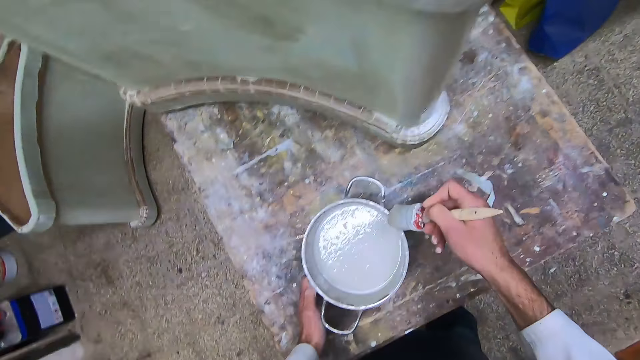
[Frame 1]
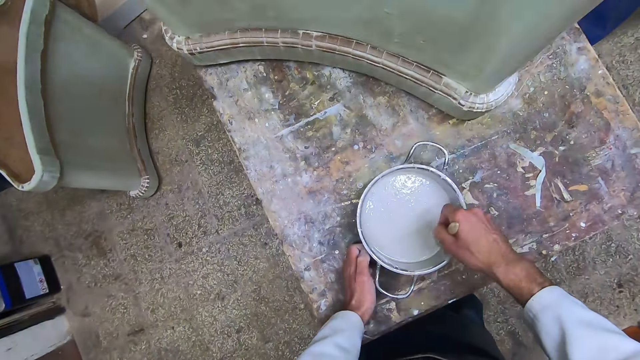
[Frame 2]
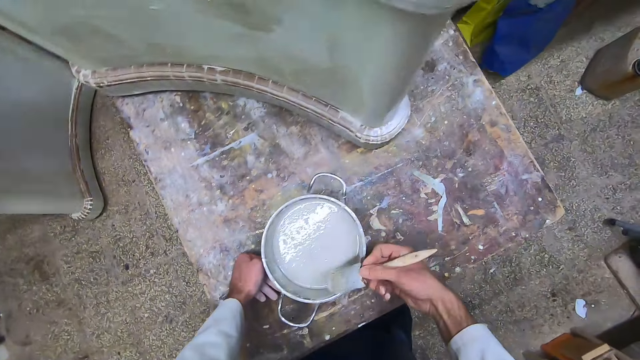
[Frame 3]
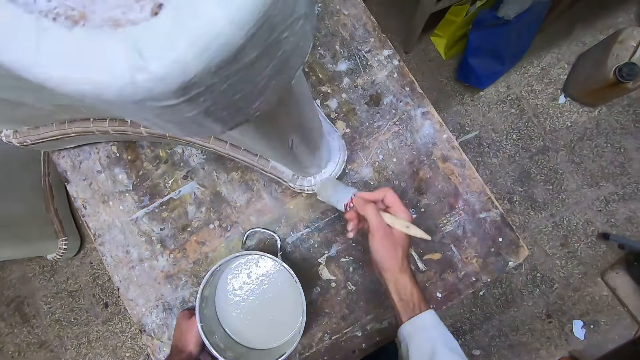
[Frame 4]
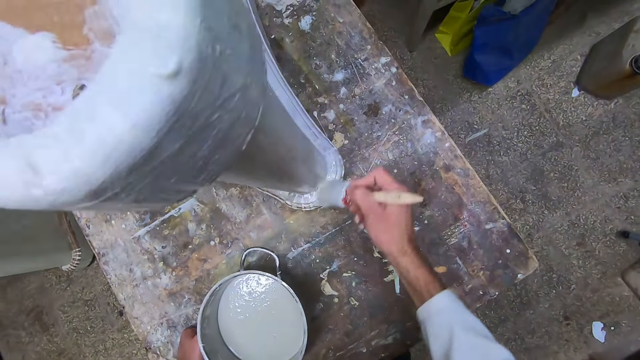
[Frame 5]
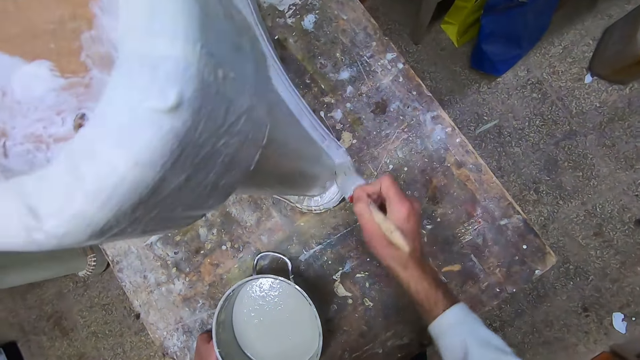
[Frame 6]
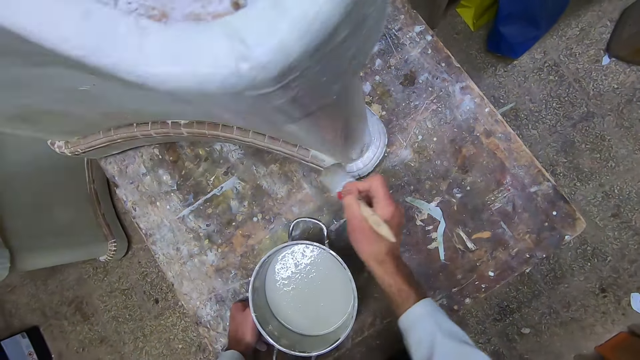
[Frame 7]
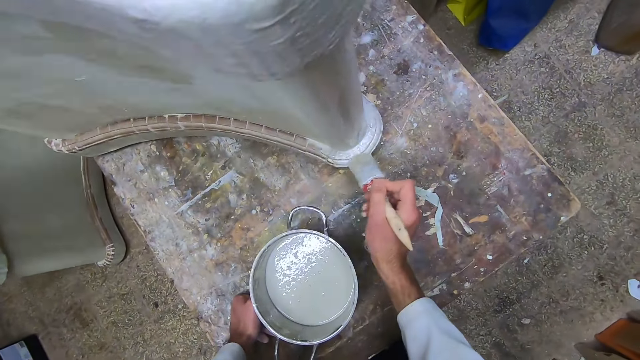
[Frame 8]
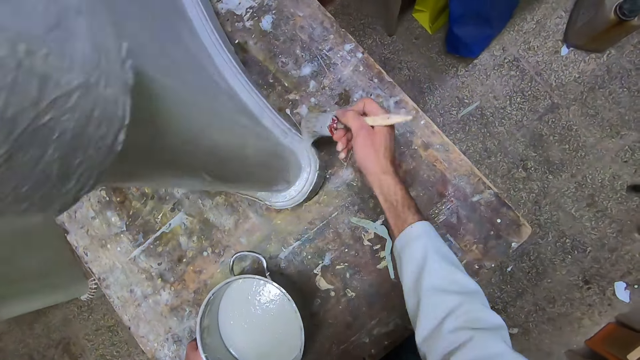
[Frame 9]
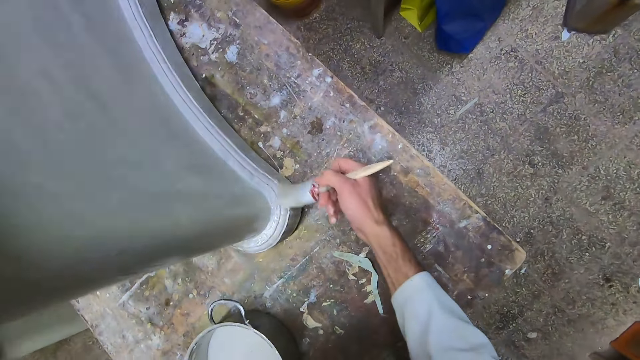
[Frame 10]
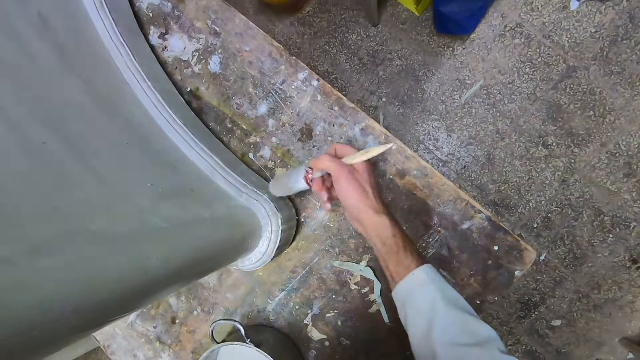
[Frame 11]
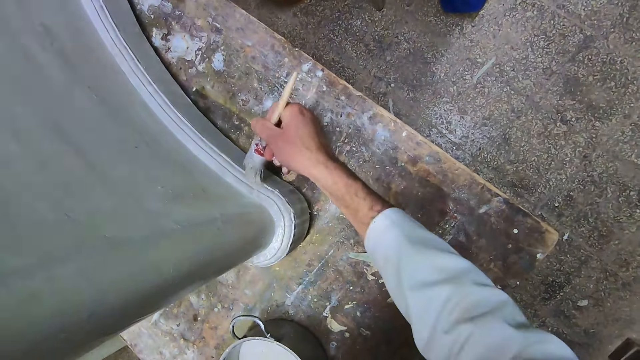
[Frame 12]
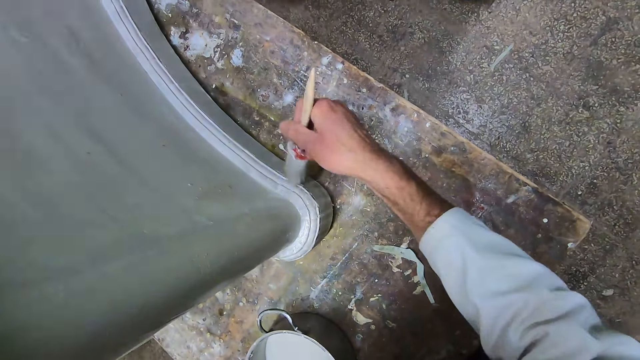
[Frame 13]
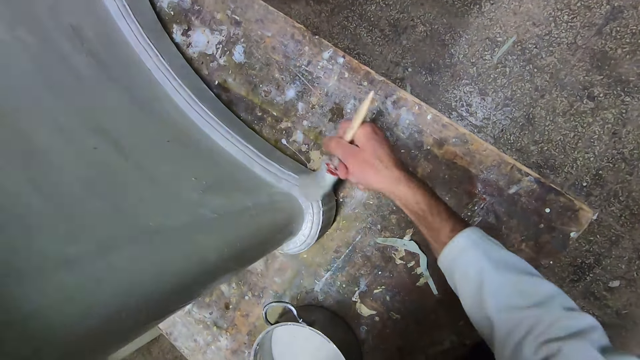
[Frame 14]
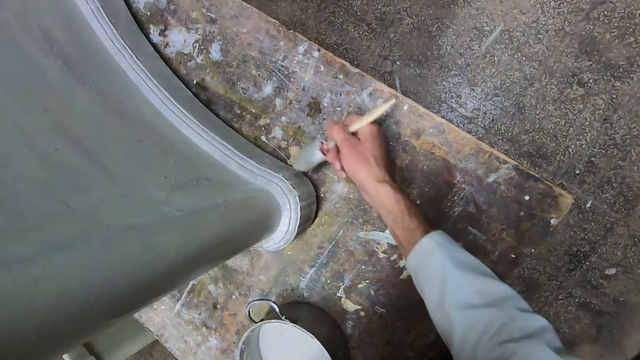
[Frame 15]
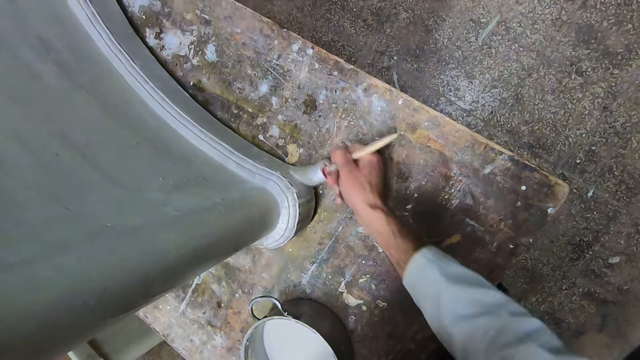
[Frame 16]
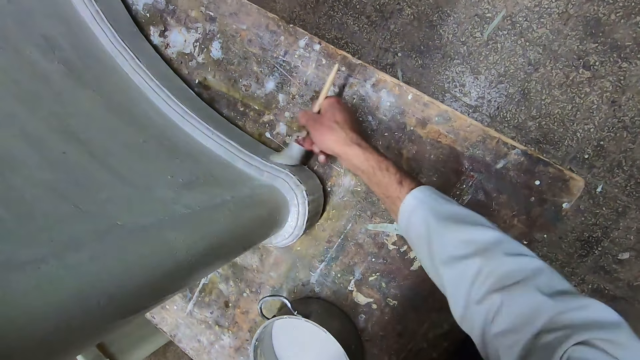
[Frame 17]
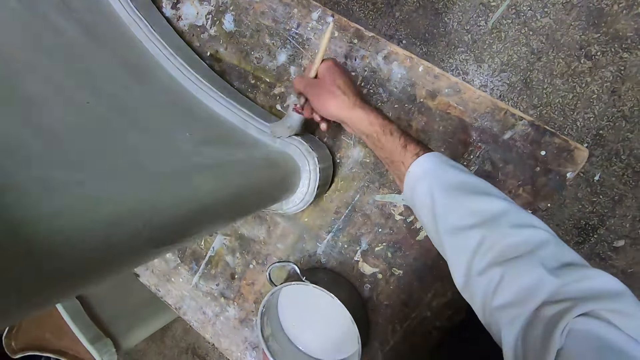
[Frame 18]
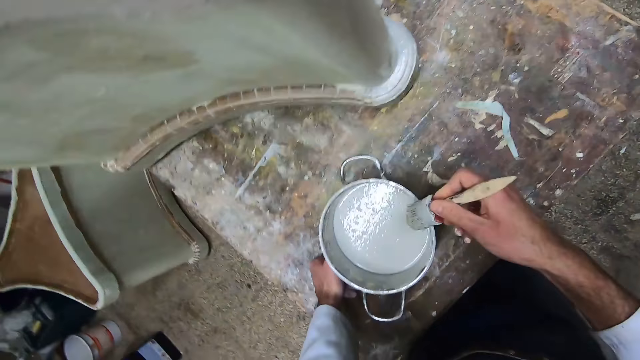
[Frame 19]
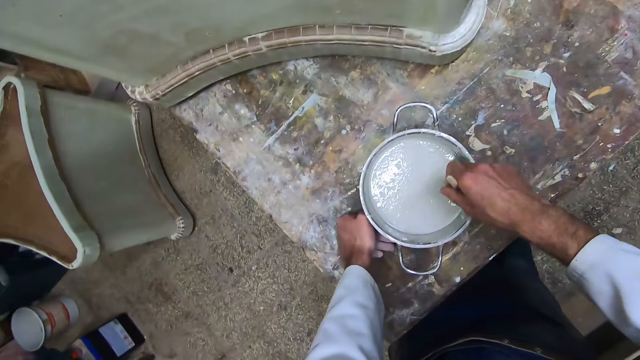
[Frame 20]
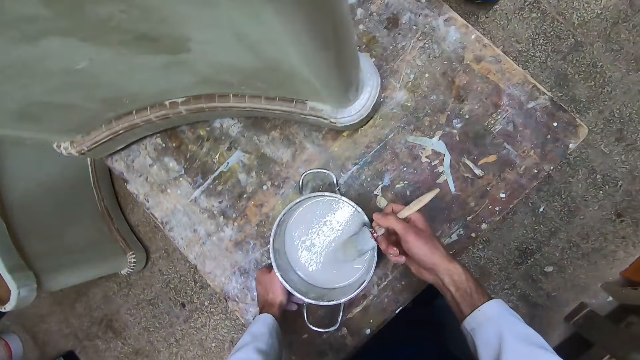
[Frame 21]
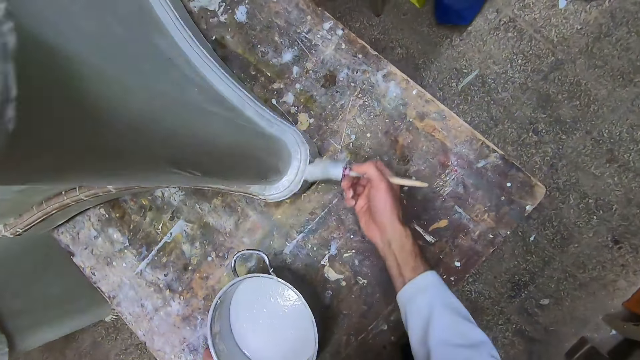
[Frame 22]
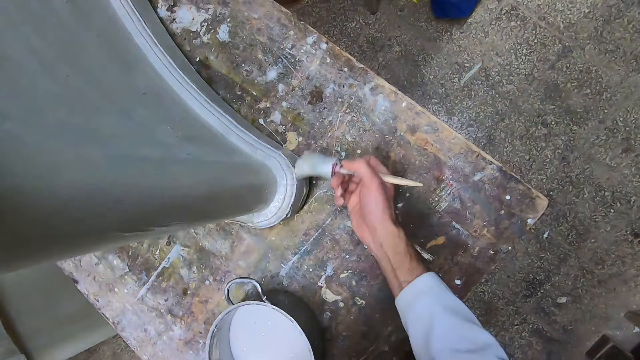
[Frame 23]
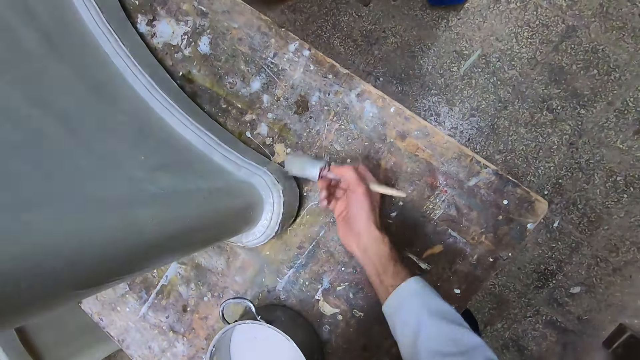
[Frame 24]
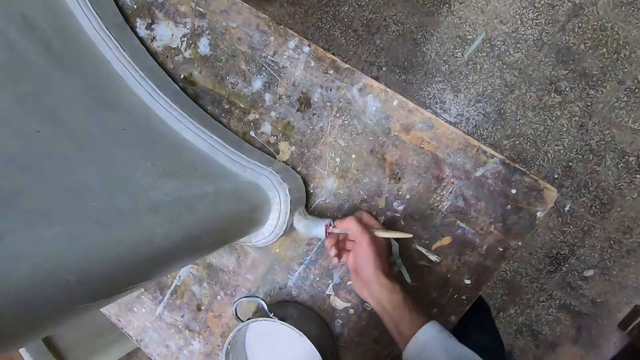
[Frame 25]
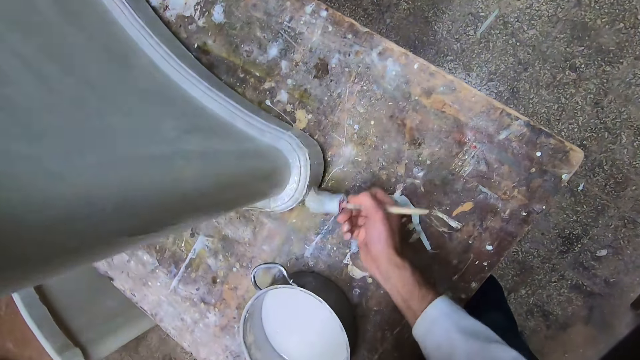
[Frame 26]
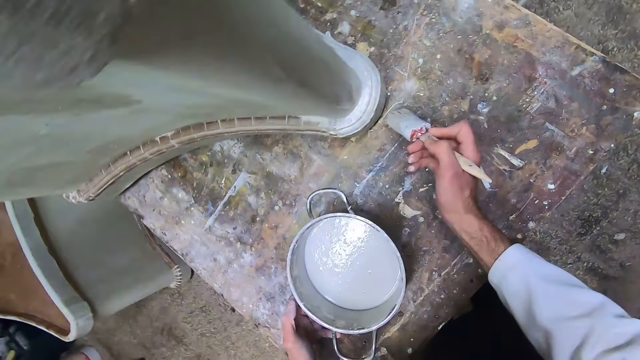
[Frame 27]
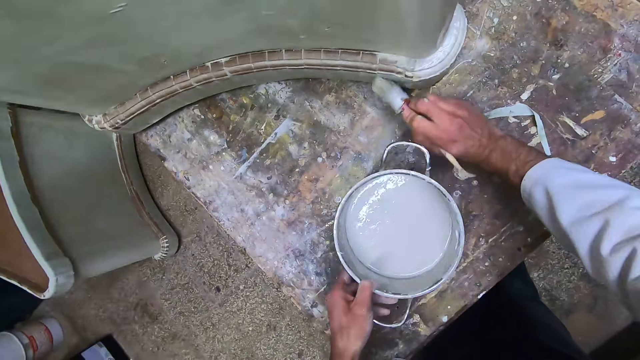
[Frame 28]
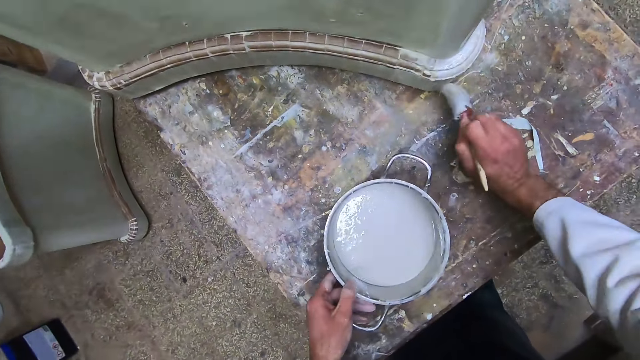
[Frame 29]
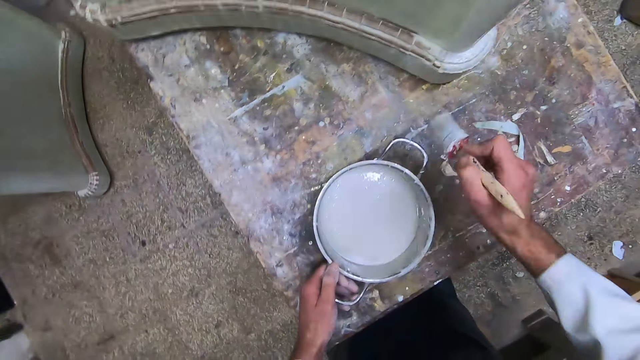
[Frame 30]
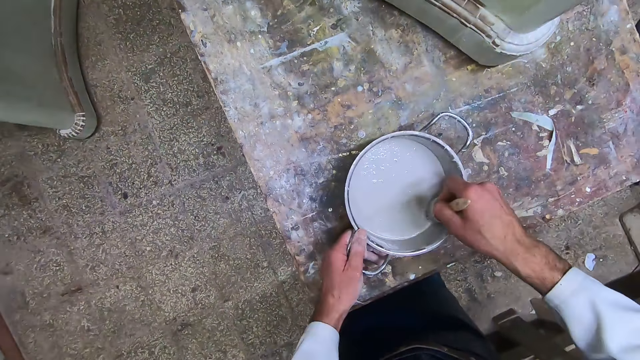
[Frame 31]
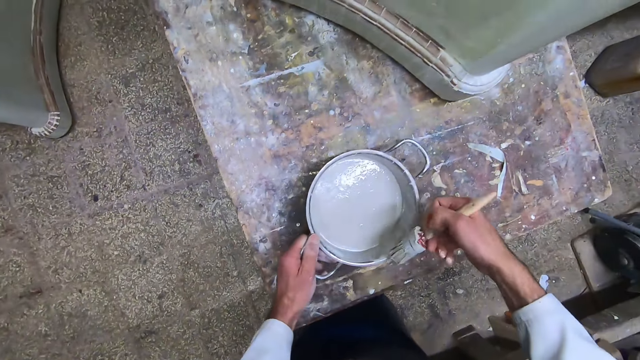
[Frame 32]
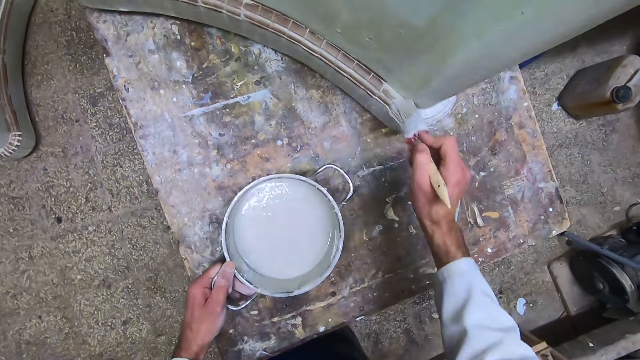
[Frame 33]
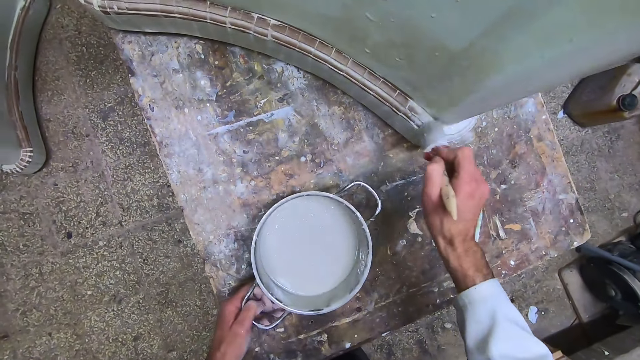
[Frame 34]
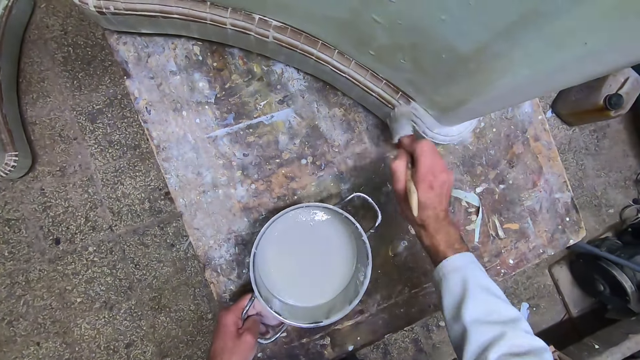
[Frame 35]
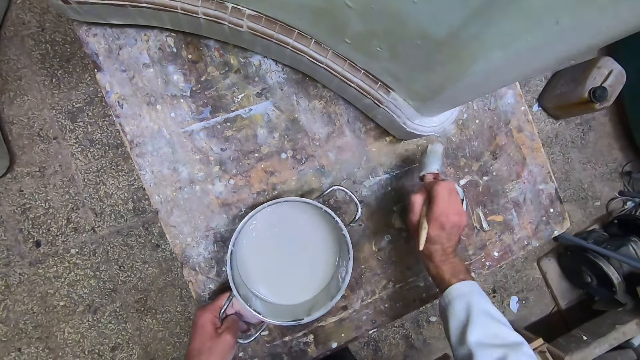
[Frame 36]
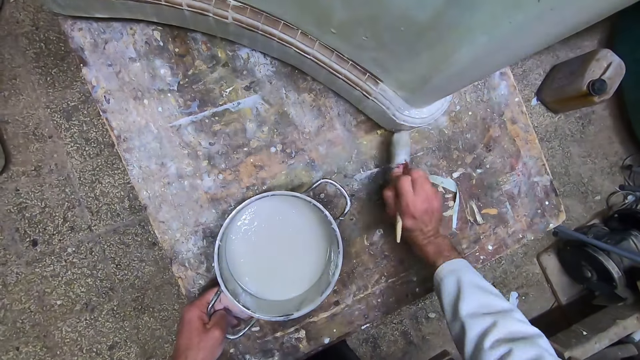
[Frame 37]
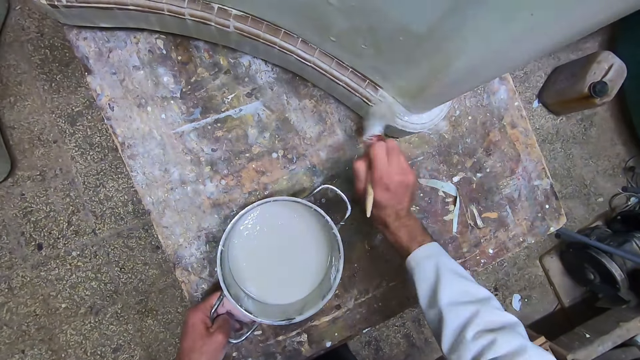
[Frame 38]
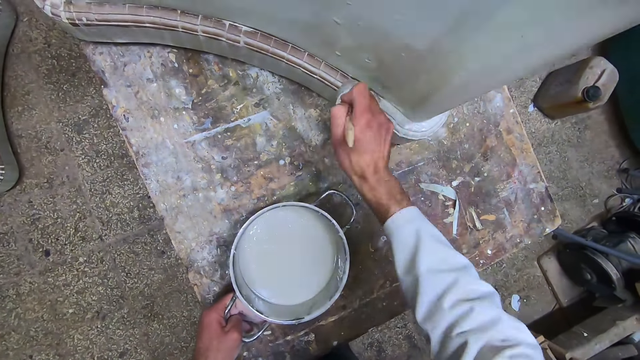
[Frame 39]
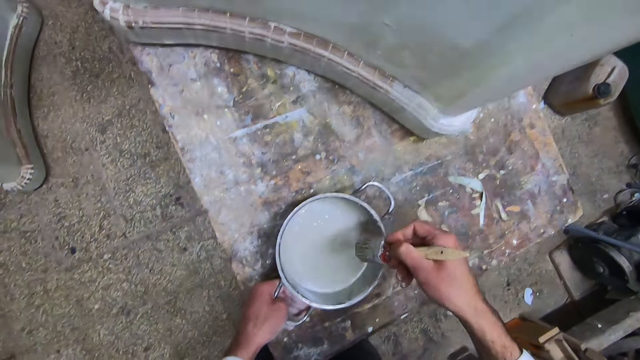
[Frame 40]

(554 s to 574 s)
The camera wearer dips the brush into the liquid paint in the pot with his right hand. He lifts up the paint brush. He places his left hand on the table. He applies the liquid paint on the furniture with the brush in his right hand. He dips the brush into the liquid paint in the pot with his right hand. He lifts up the paint brush. He applies the liquid paint on the furniture with the brush in his right hand. He drags the pot on the table with his left hand. He holds the container with his hand. He pushes the container to the side. He paints the construct. He moves his hand towards the container's handle. He dips the brush into the liquid paint in the pot with his right hand. He lifts up the paint brush. He pulls the container to the side. He applies the liquid paint on the furniture with the brush in his right hand. He pulls the container towards the edge of the table. He paints the construct.
